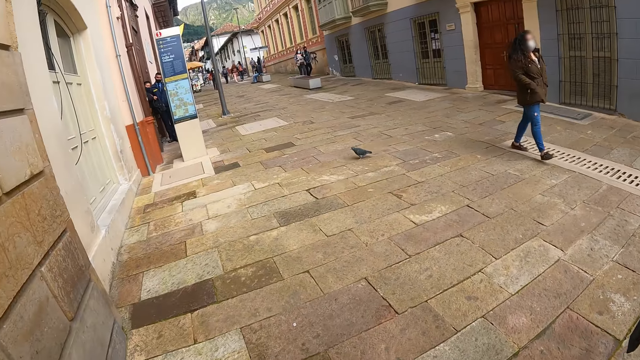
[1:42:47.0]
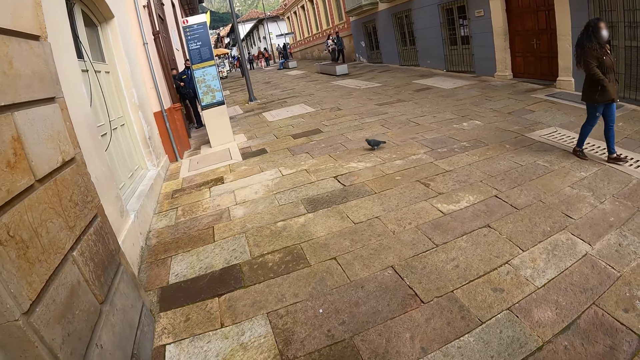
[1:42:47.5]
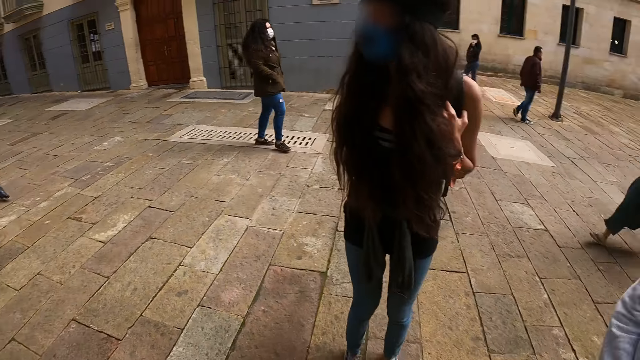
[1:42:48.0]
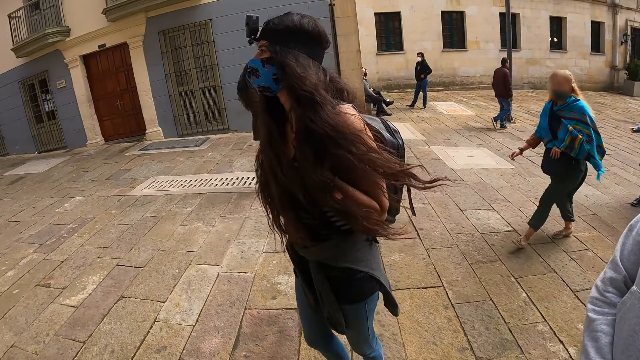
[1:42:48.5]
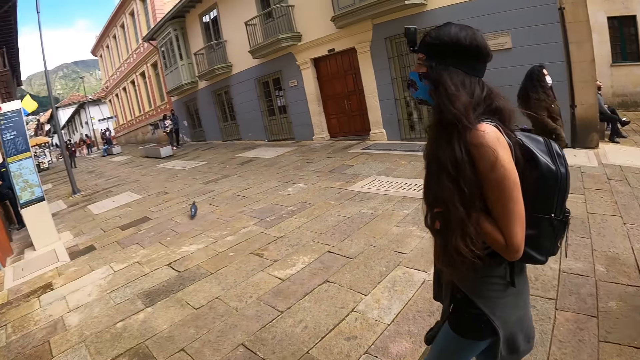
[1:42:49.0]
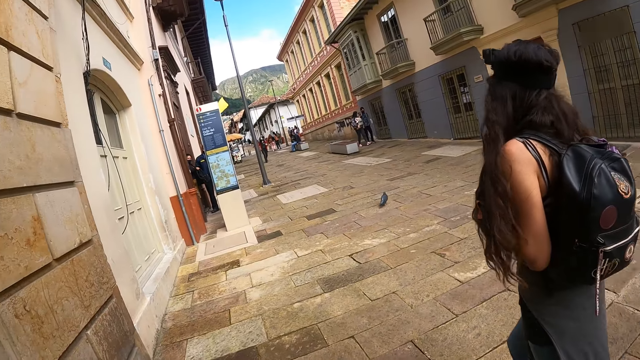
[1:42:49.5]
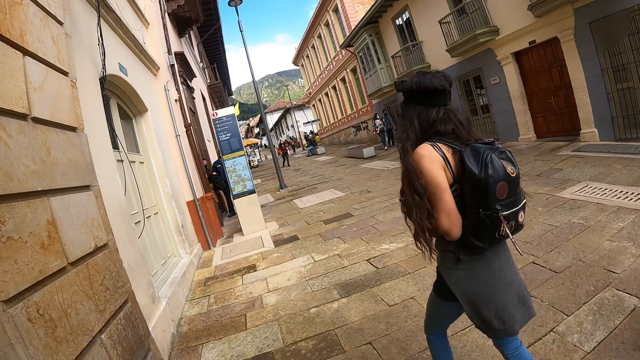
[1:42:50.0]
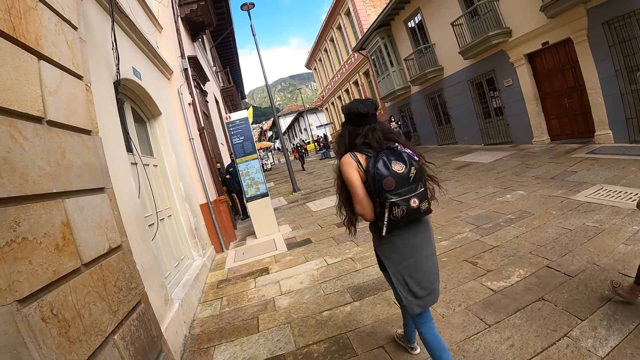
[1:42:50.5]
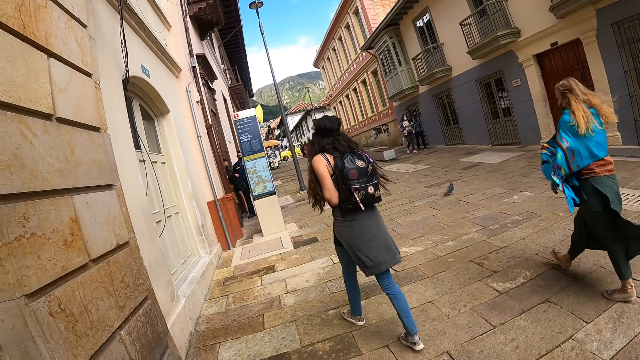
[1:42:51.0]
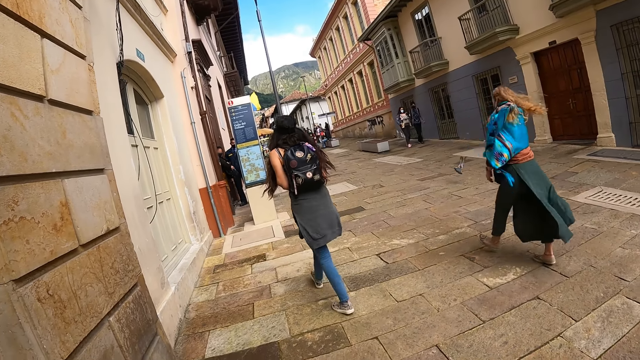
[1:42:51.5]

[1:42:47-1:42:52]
The camera wearer looks around the pavement.

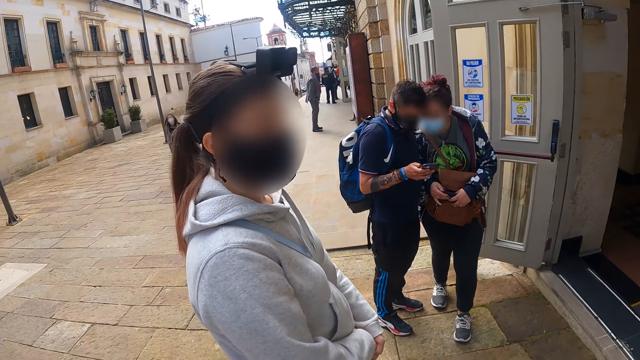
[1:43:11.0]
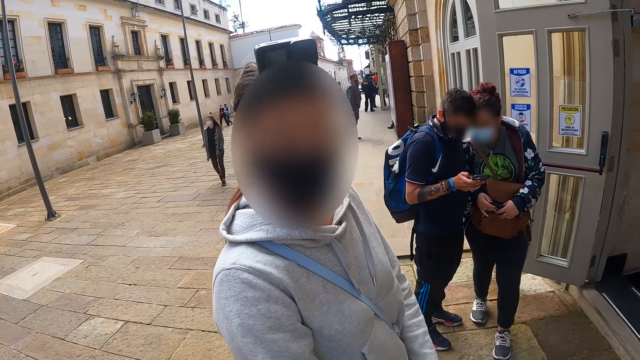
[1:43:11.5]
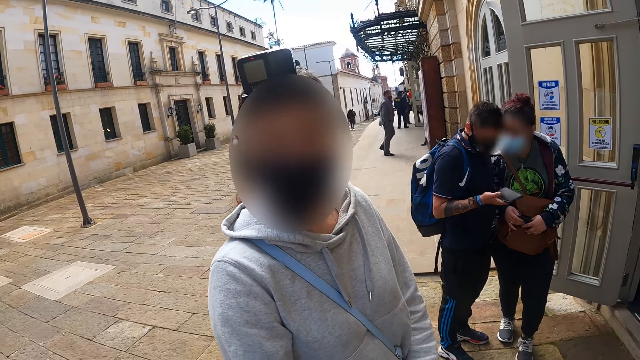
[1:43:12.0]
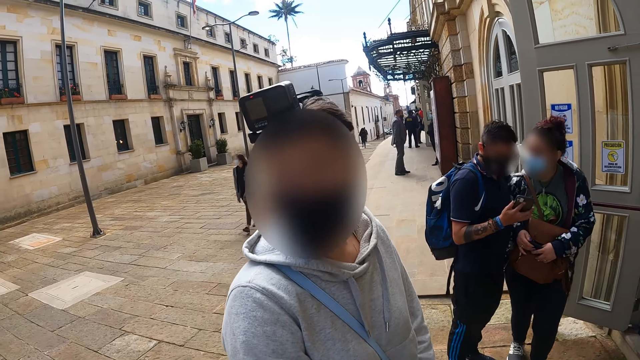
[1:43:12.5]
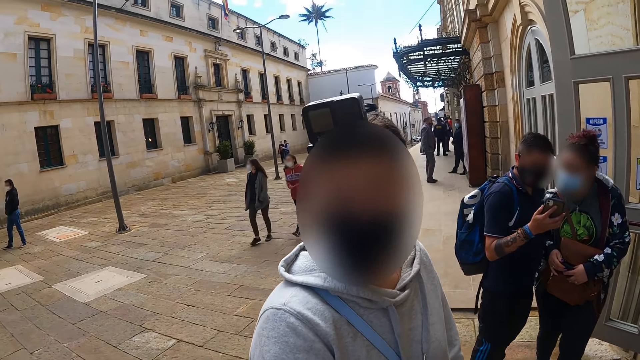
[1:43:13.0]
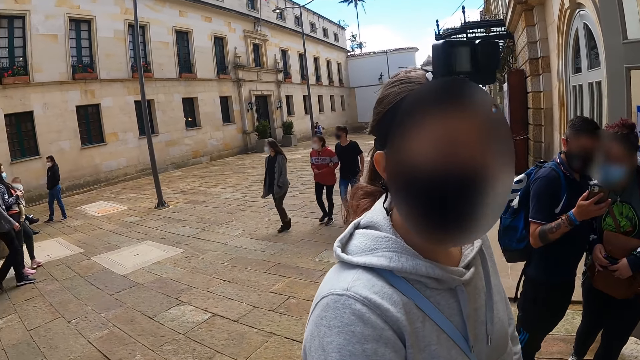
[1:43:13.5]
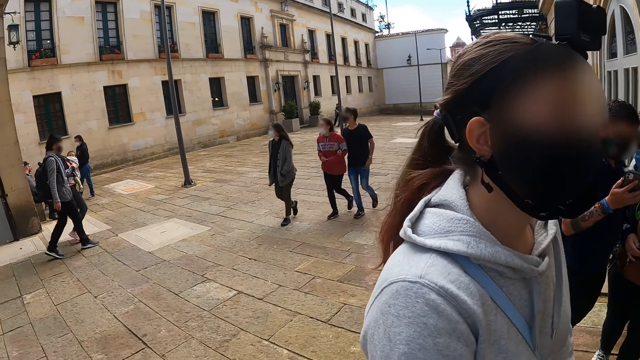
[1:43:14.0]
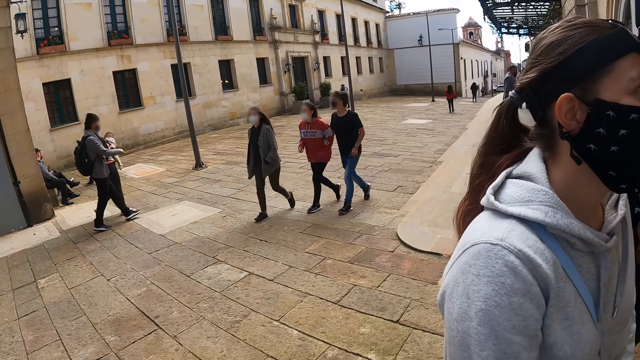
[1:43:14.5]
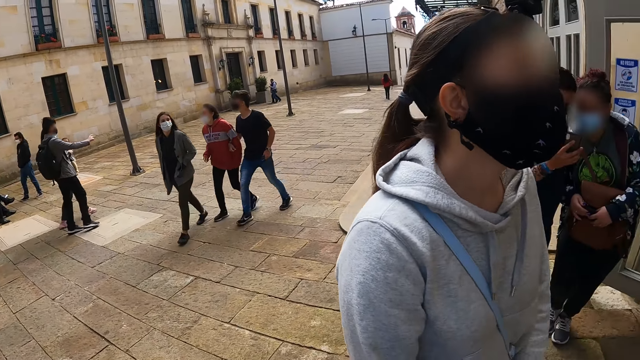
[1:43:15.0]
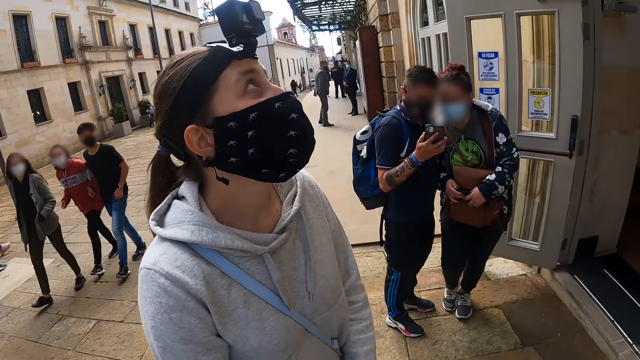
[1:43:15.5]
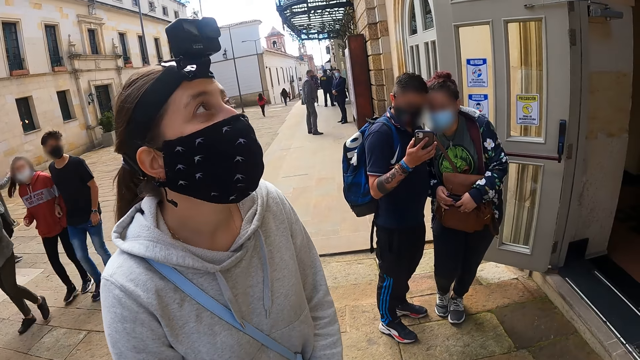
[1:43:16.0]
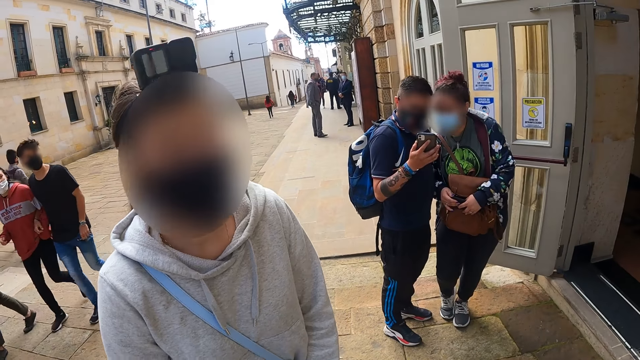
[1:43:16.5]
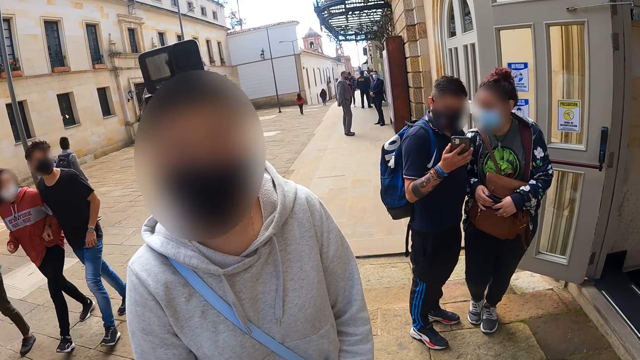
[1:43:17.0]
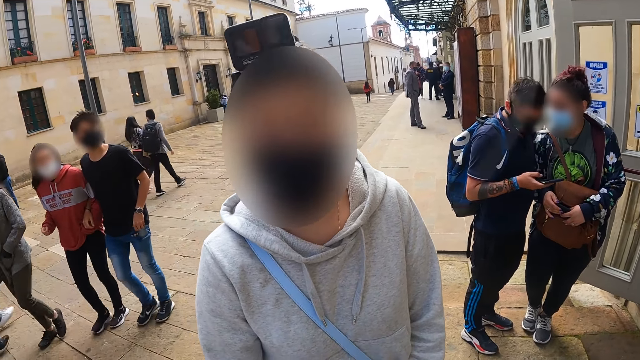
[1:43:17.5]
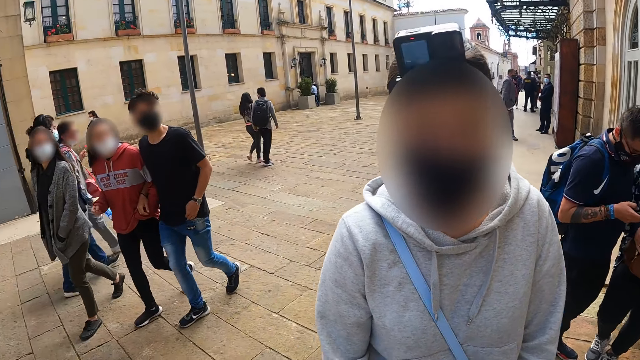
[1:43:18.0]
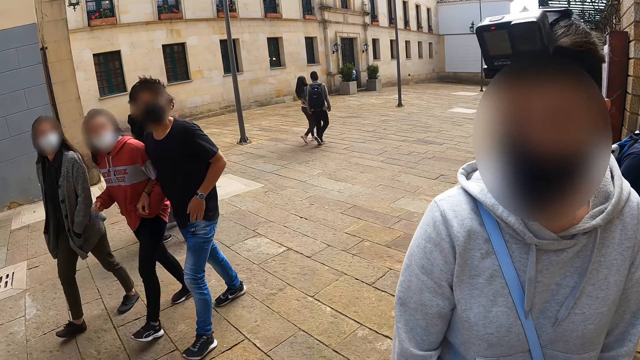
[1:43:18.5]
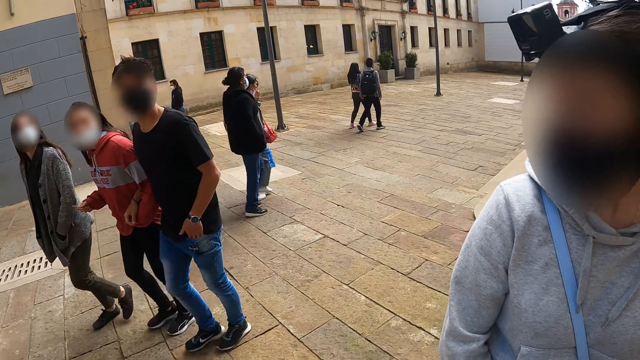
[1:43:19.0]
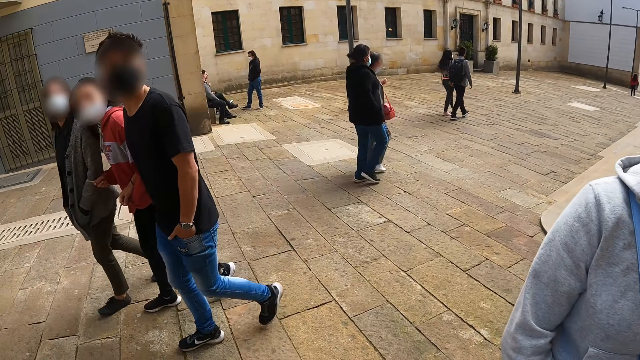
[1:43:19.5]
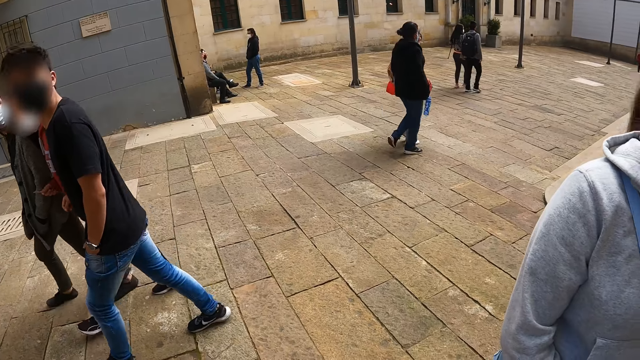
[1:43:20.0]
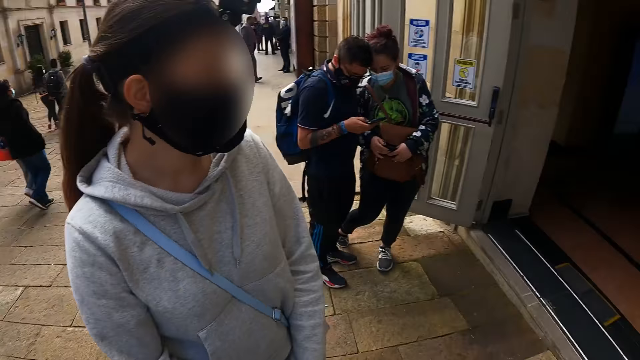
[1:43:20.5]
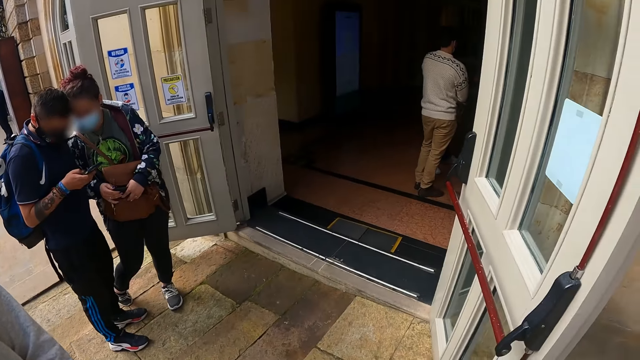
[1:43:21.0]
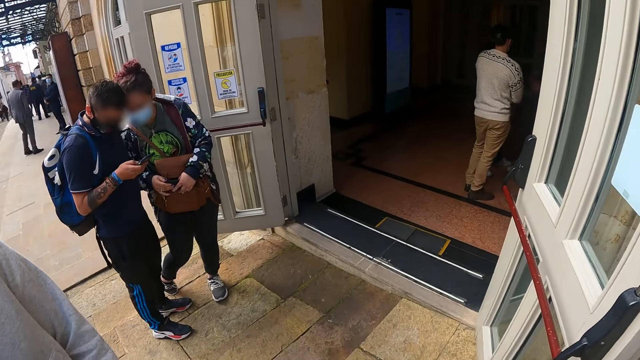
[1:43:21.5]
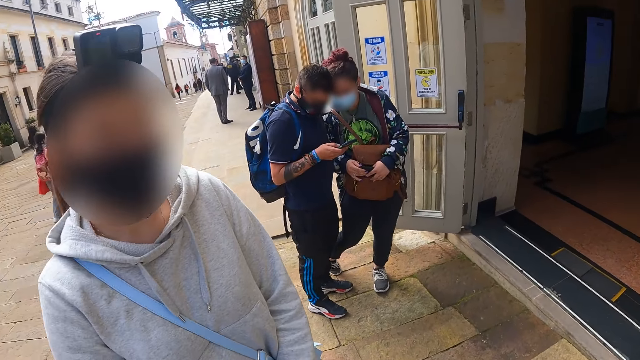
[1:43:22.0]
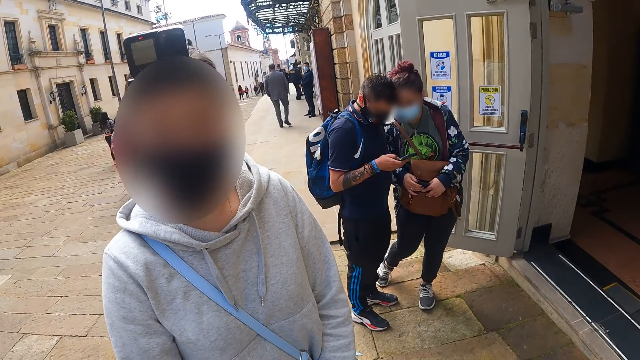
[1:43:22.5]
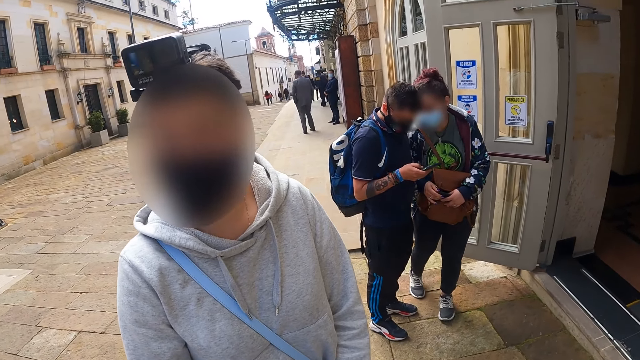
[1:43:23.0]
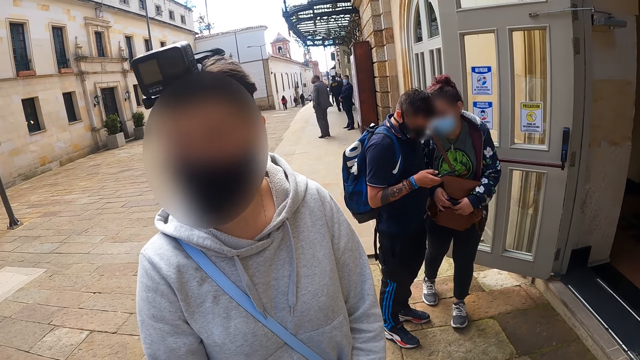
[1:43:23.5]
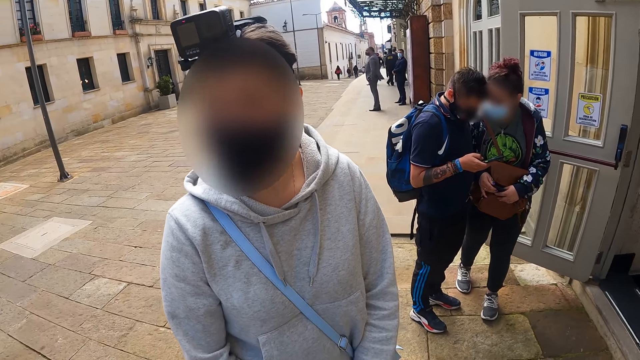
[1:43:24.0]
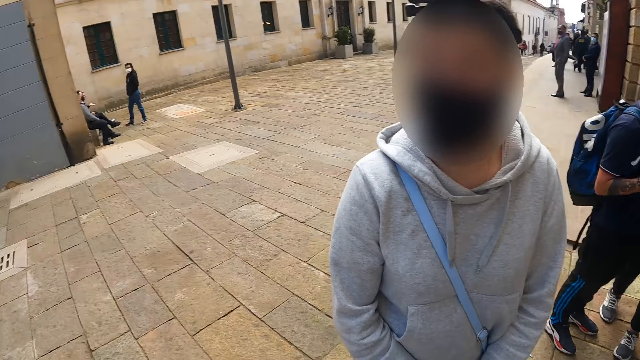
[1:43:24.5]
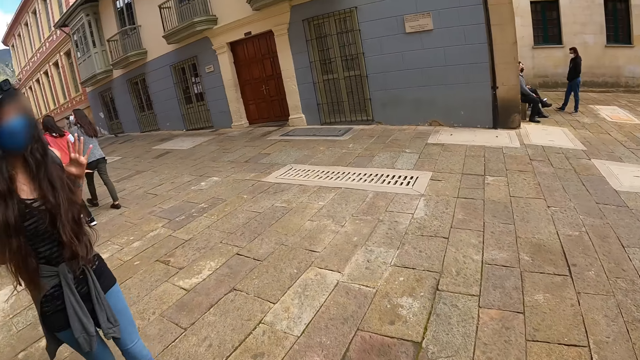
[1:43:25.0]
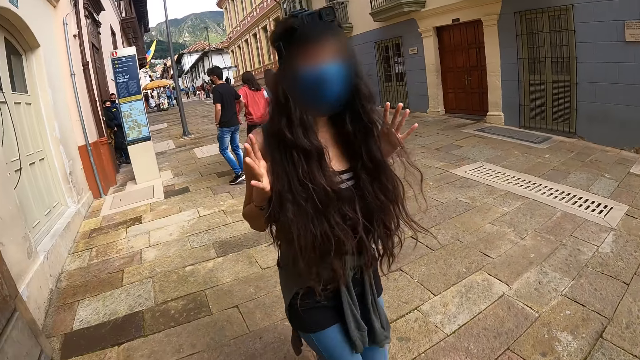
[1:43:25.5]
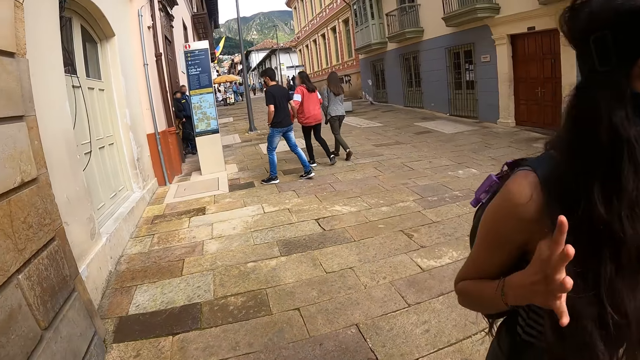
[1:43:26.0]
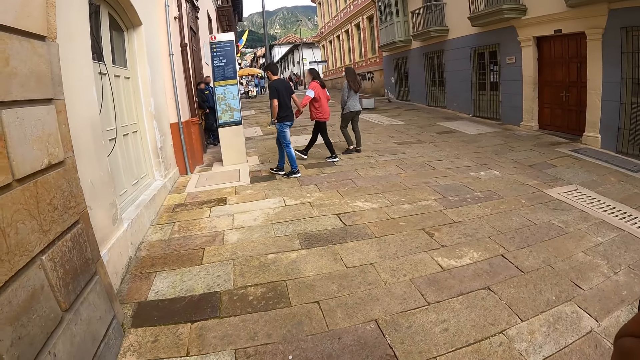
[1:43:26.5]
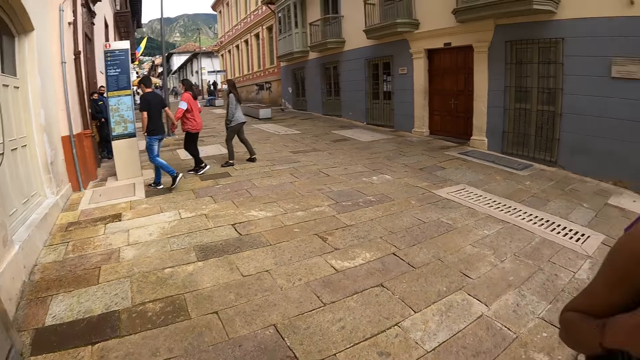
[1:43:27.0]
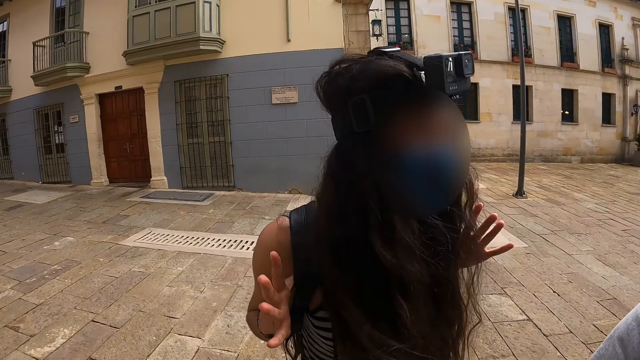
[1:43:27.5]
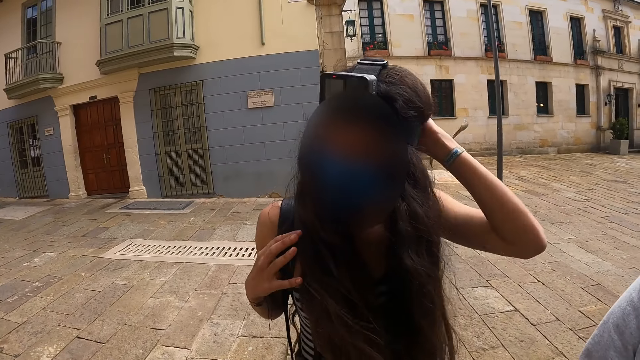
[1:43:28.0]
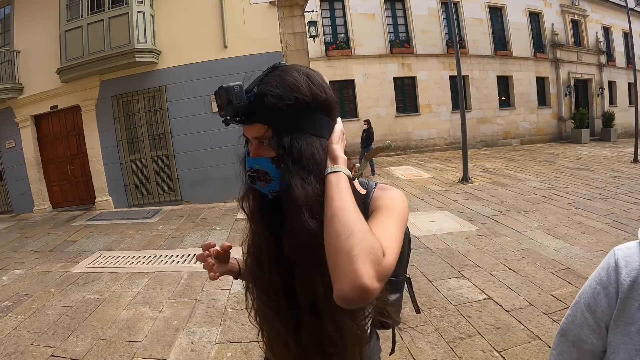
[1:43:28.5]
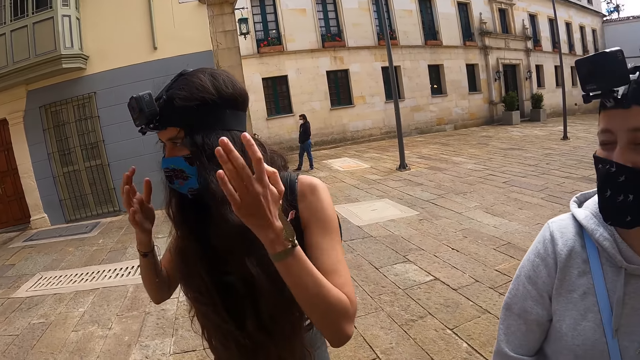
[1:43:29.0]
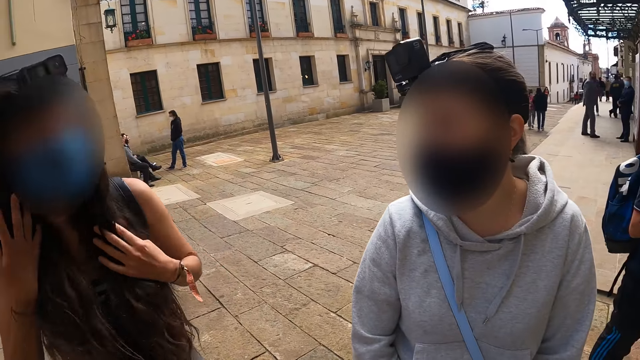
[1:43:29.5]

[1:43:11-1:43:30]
The camera wearer looks at a woman. They look around the pavement.
